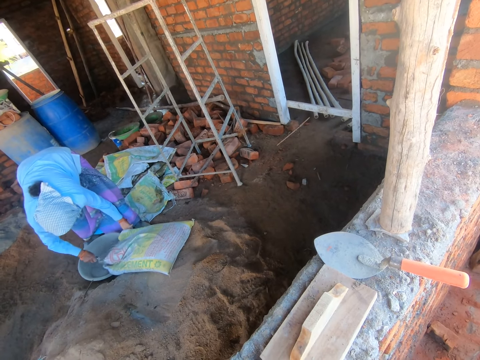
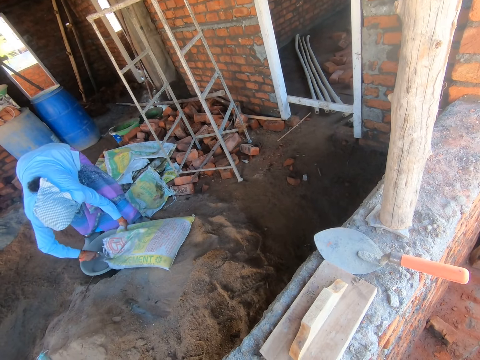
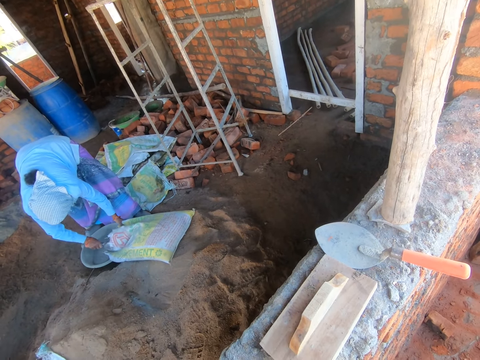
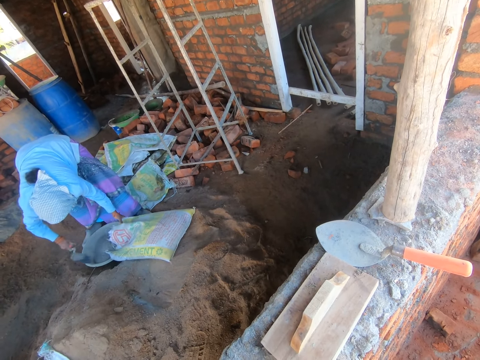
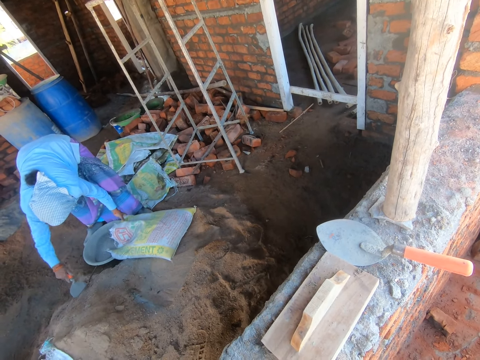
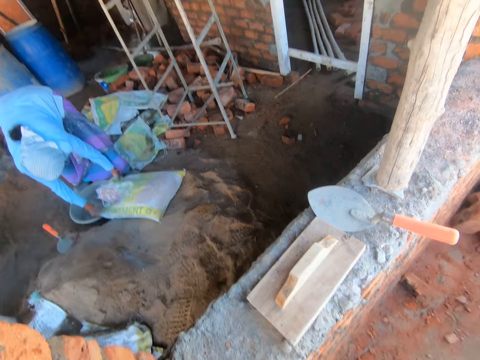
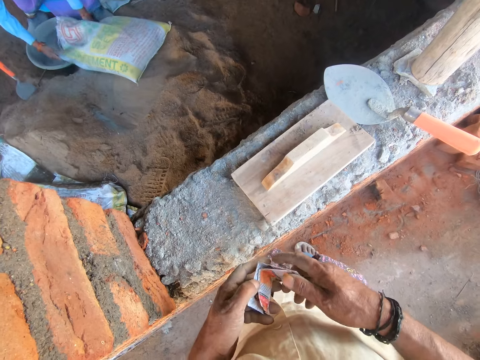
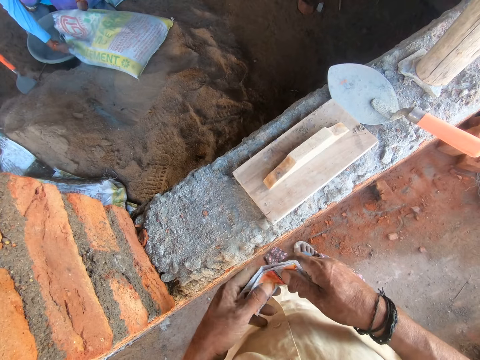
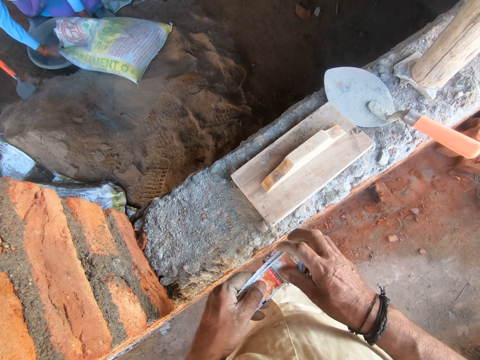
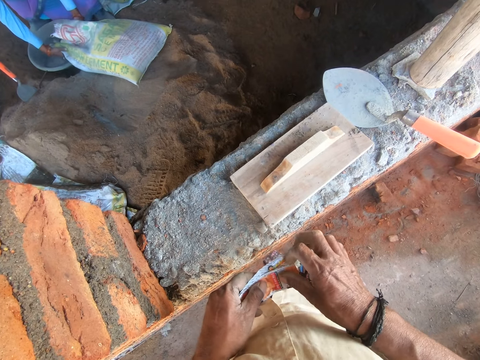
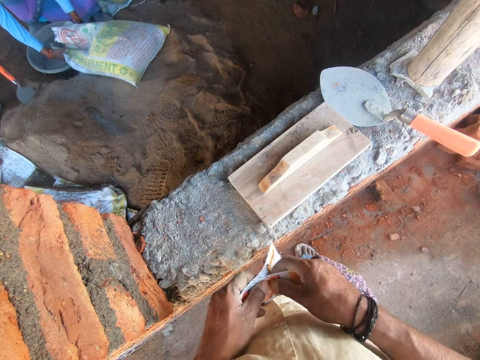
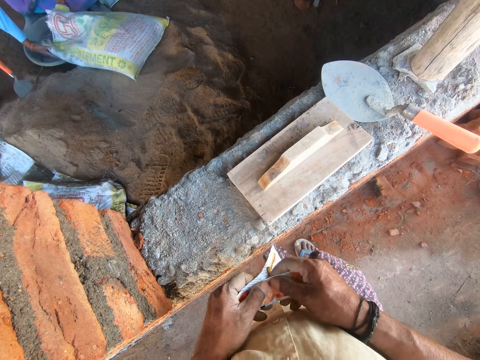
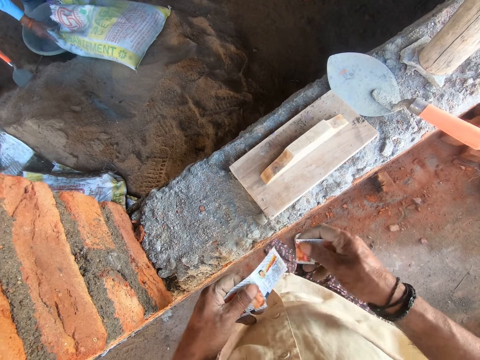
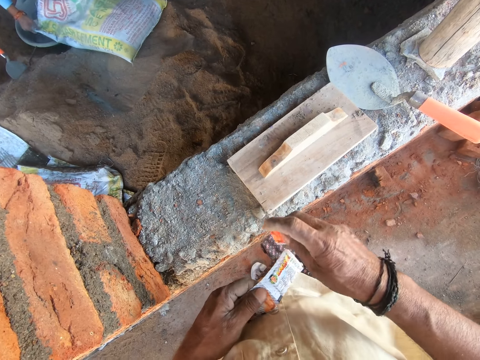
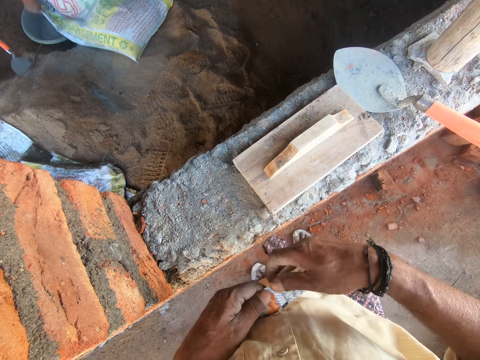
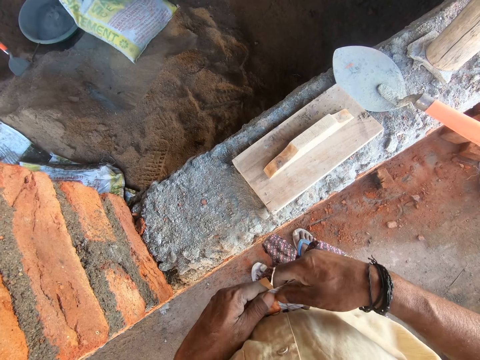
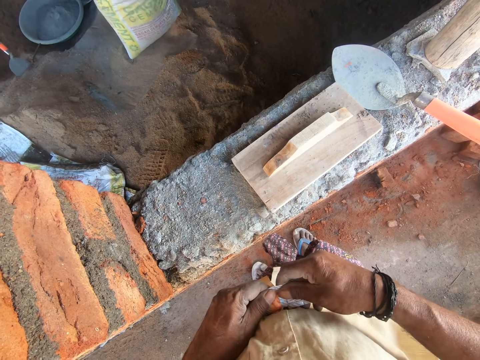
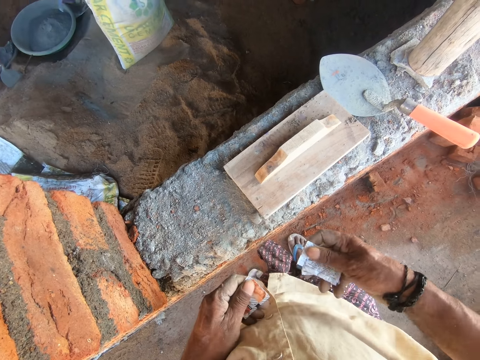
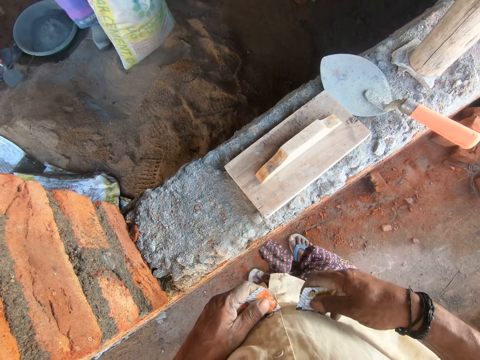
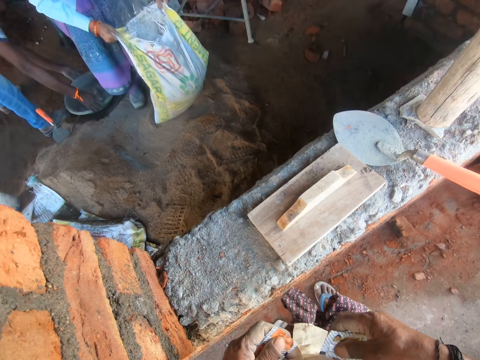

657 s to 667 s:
A woman pulls a bag of cement. She holds the bag of cement, pulls cement into a basin with a trowel, and dips the trowel in sand. The camera wearer looks at the woman. He unfolds the packets of sweets. He cuts the packets of sweets with his hand. The woman places the bag of cement upright. The camera wearer holds the packets. He cuts a packet. A man picks up the basin.

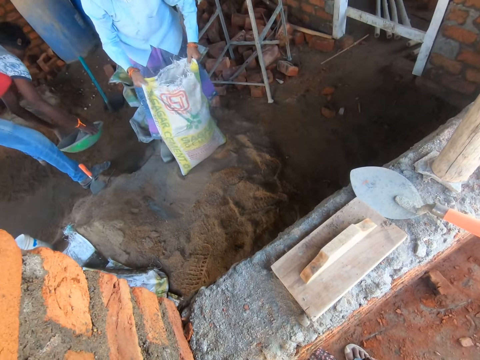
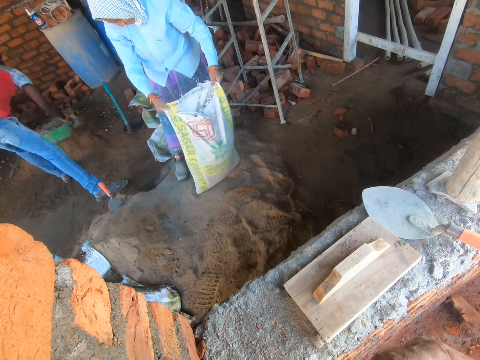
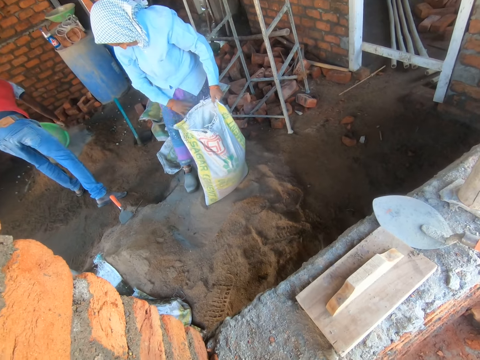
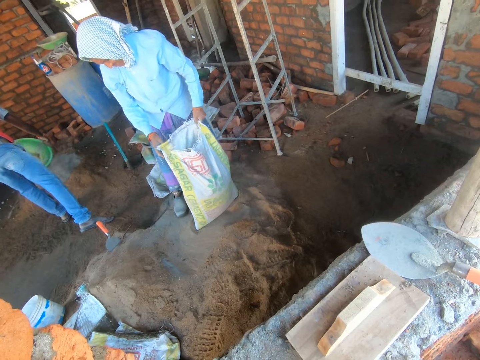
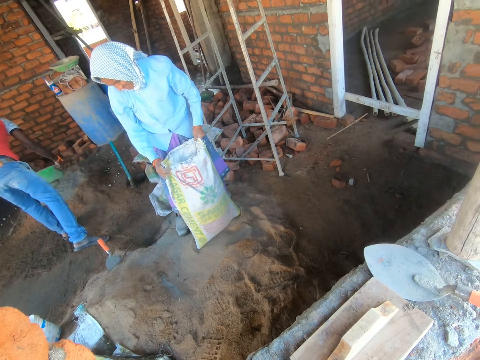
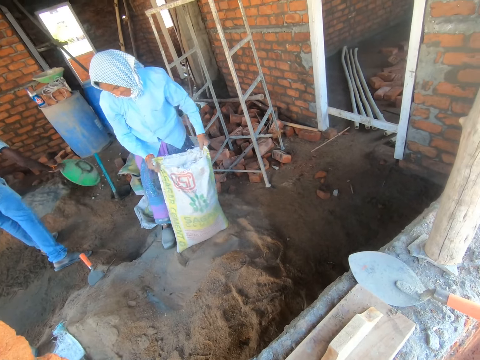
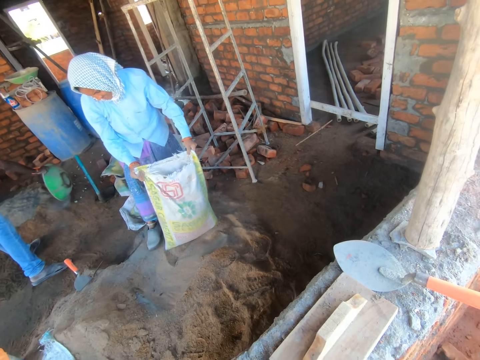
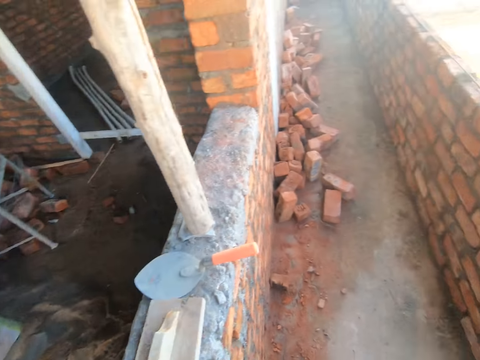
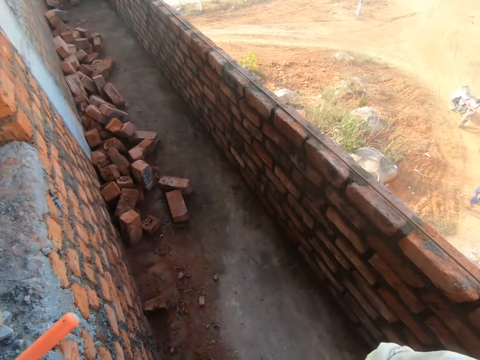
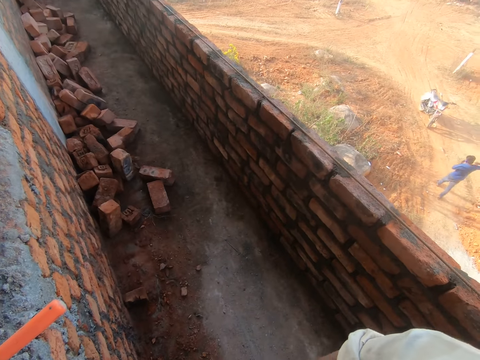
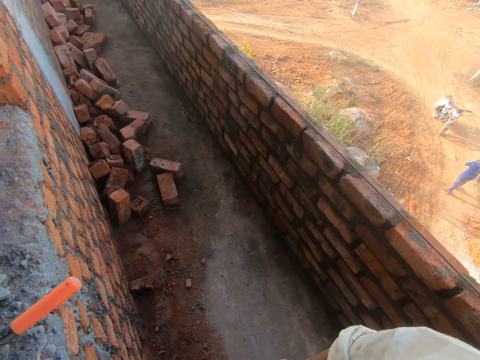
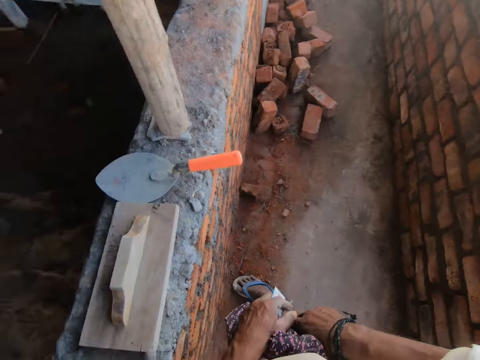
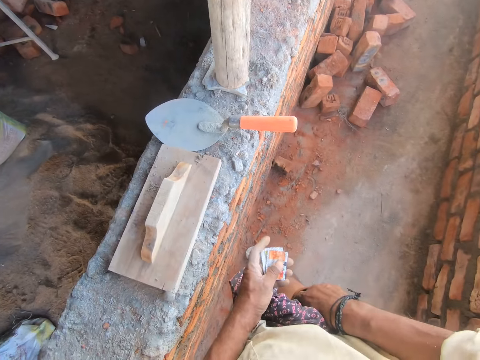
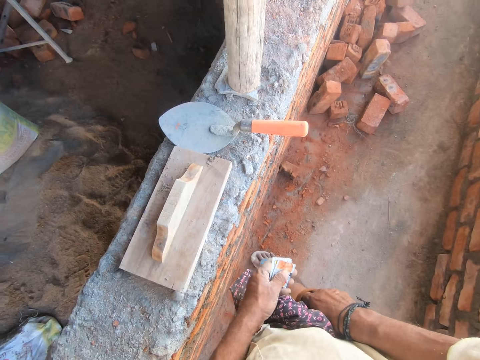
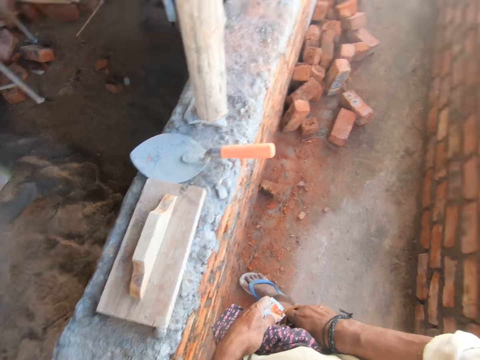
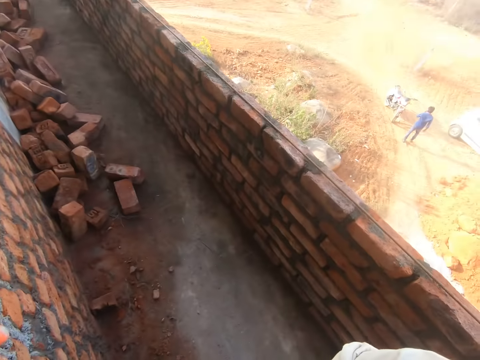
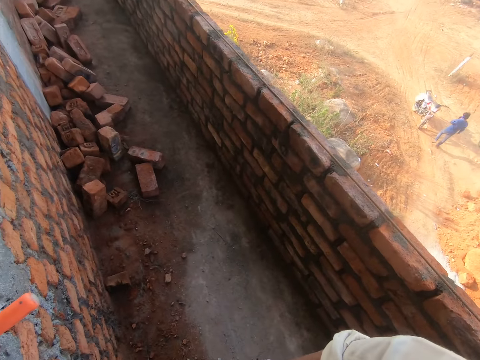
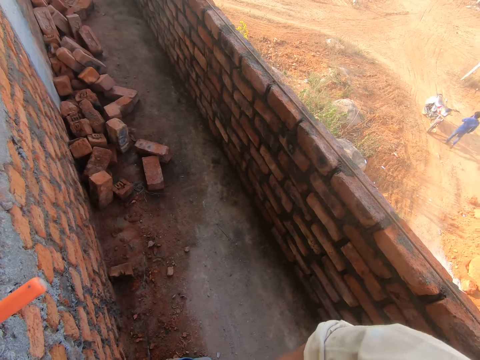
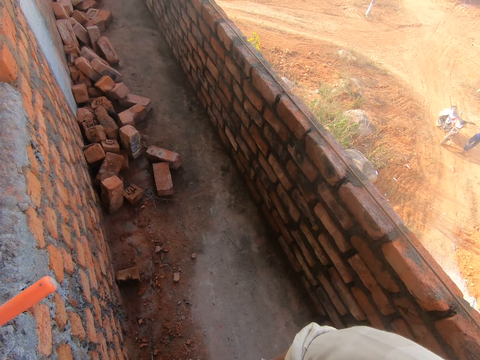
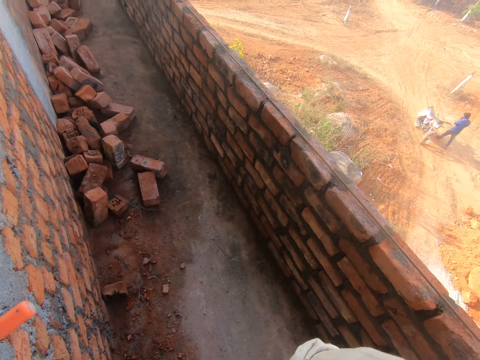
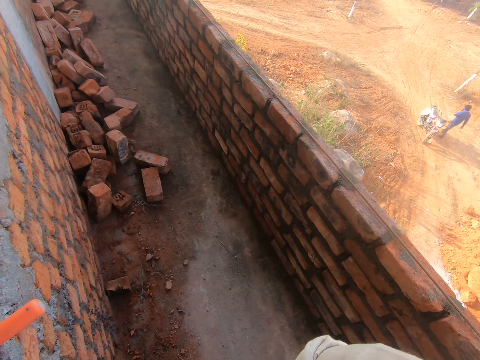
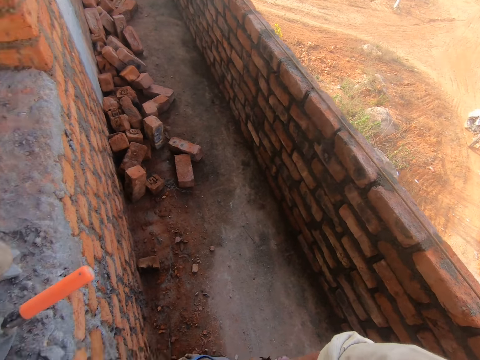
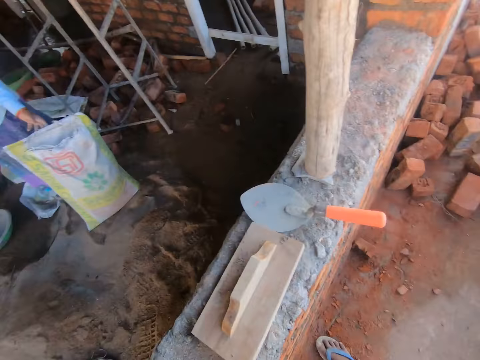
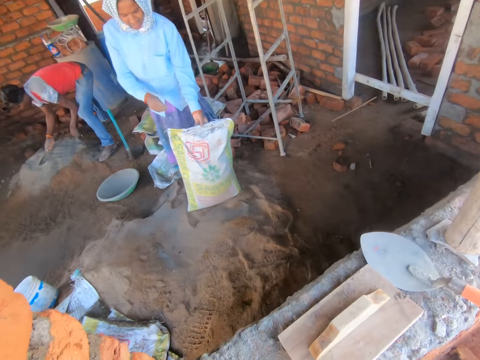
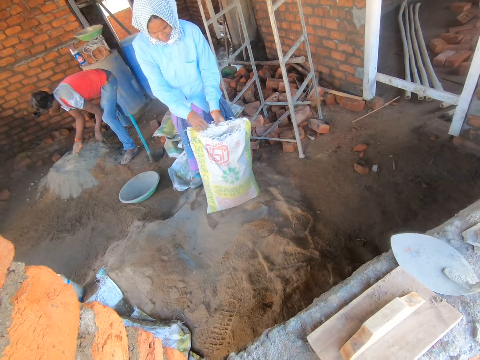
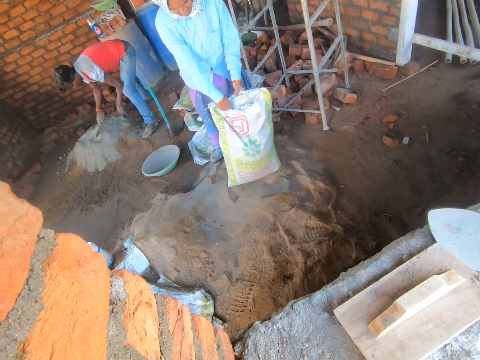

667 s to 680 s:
The camera wearer looks at a bag of cement. A man moves towards the heap and pours cement from the basin on the heap. A woman wipes her cloth with her hand. She holds the bag of cement with both her hands. The man hits the basin on the heap. The woman pulls the bag of cement. The camera wearer turns towards the compound. They look at a trowel, stare at the compound, look at a wall, and look at another man. They turn towards the house. They inspect the packet of sweets and hold the packets. They turn towards the compound, stare at the compound, and look at the other man. They turn towards the house and look at the bag of cement. The first man evens out the cement with the trowel and mixes the cement with sand. The woman opens up the bag of cement.

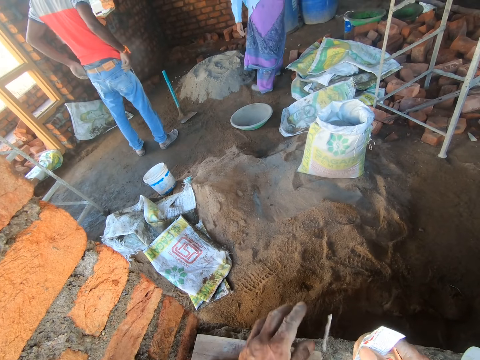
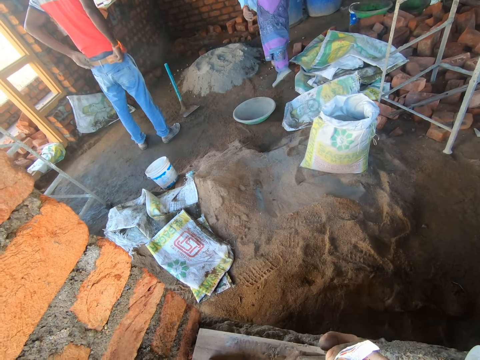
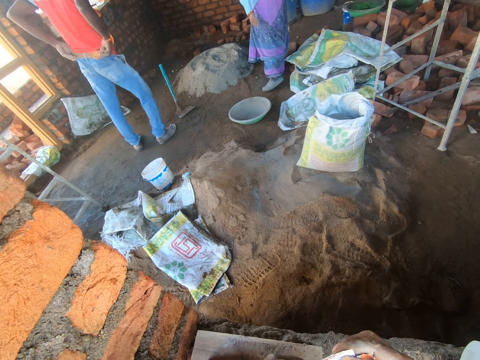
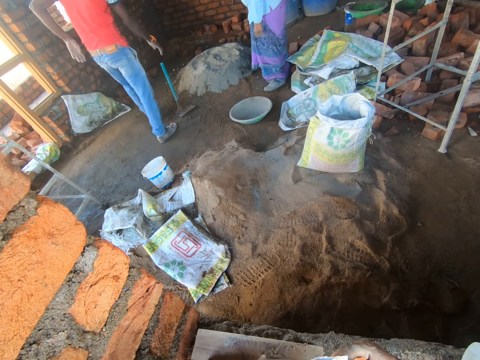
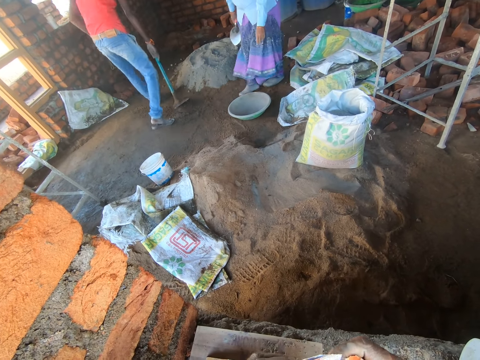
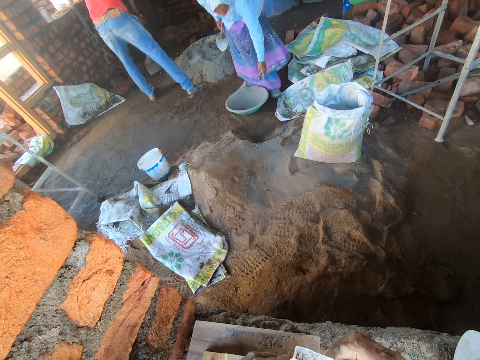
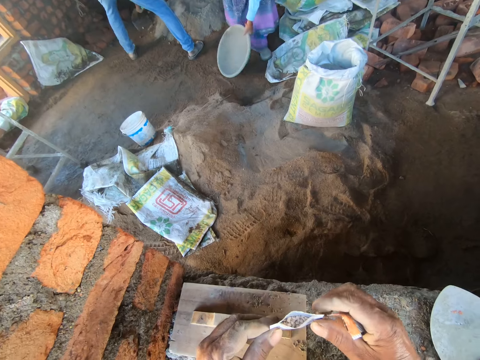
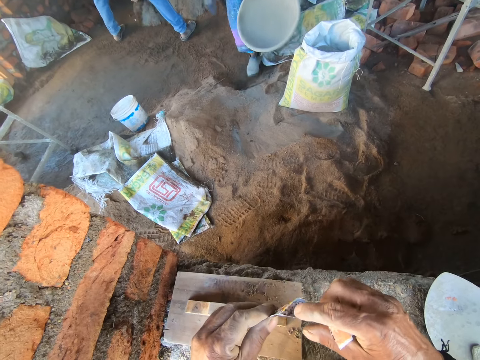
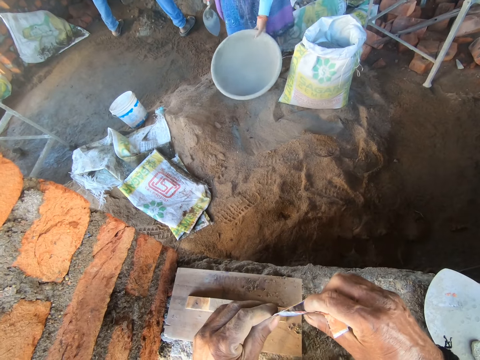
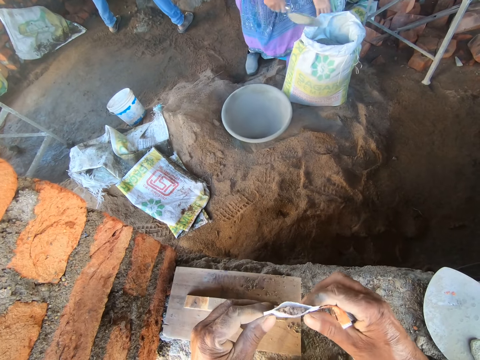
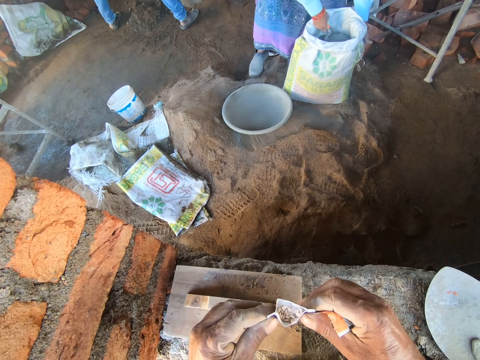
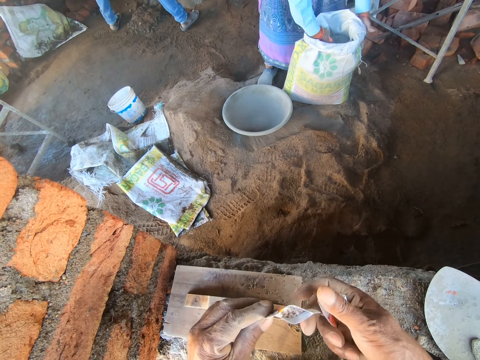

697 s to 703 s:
A man claps hands. A woman picks up the trowel and stands up. The man pulls up his trousers. The woman moves towards the basin. The man moves towards the garden hoe and picks up the garden hoe. The woman bends towards the ground and picks up the basin. The camera wearer holds a torn packet. He opens up the packet of sweets. The woman throws the basin on the heap. The camera wearer holds the packet of sweets with both his hands. The woman transfers cement from the bag into the basin with the trowel. The camera wearer squeezes the packet.
